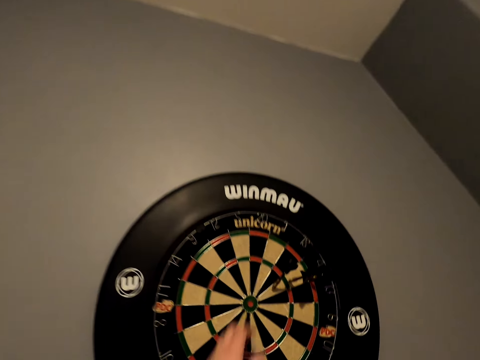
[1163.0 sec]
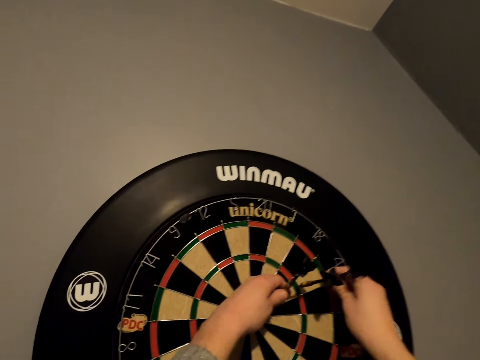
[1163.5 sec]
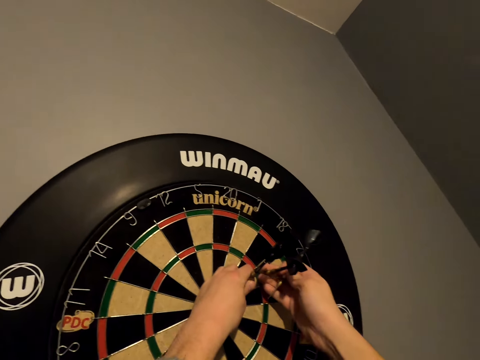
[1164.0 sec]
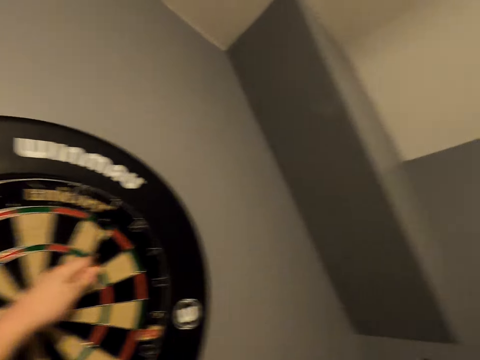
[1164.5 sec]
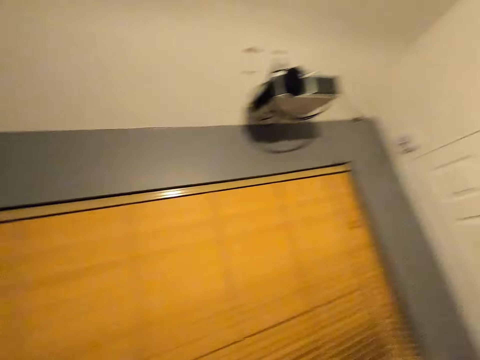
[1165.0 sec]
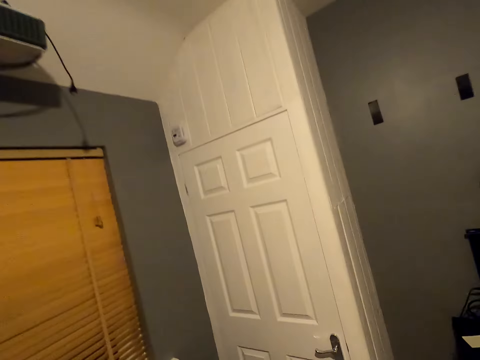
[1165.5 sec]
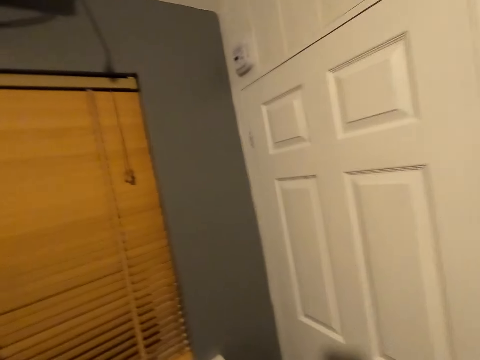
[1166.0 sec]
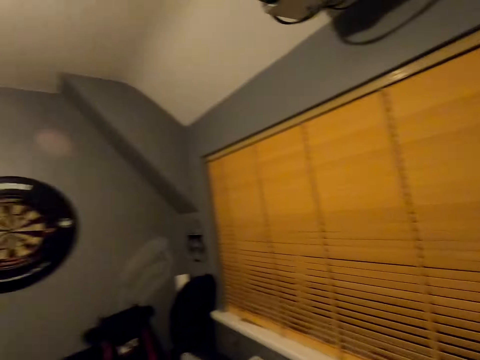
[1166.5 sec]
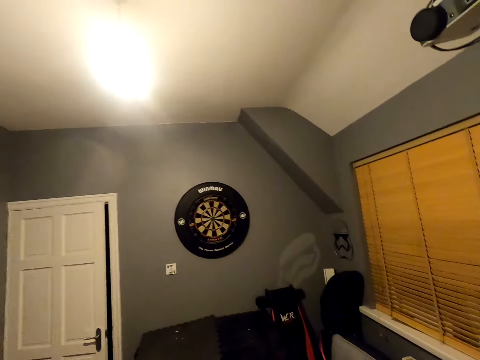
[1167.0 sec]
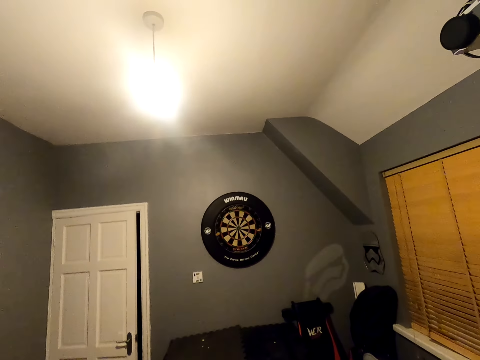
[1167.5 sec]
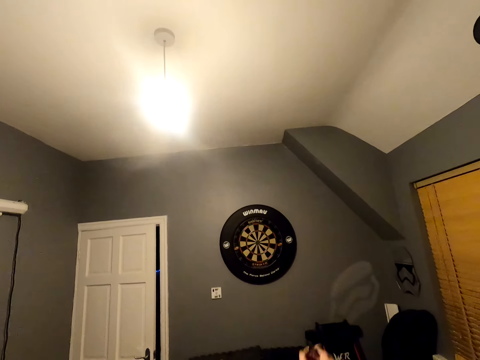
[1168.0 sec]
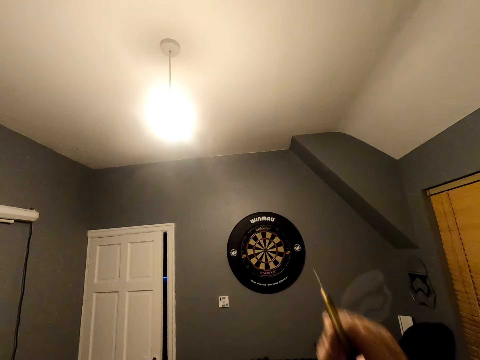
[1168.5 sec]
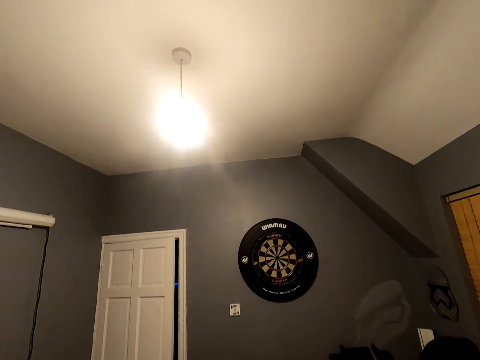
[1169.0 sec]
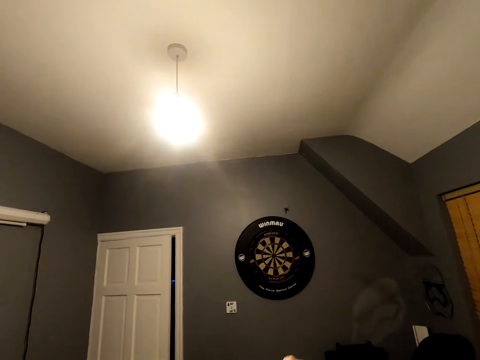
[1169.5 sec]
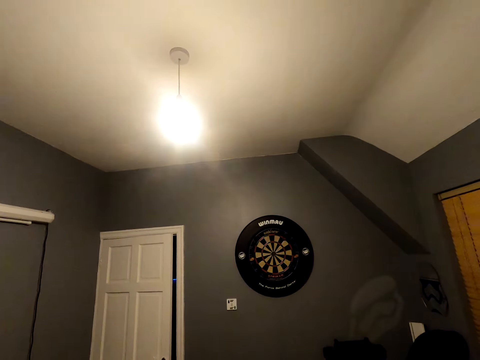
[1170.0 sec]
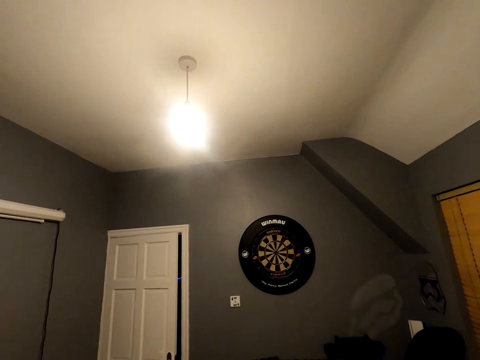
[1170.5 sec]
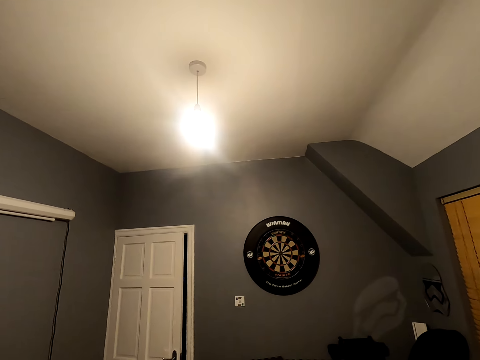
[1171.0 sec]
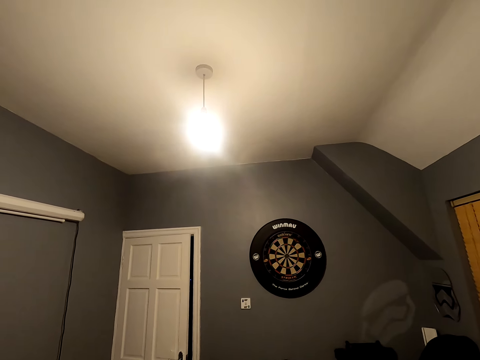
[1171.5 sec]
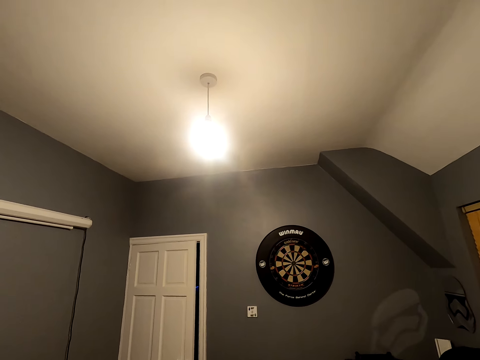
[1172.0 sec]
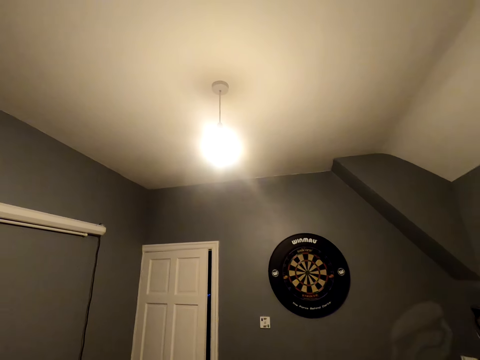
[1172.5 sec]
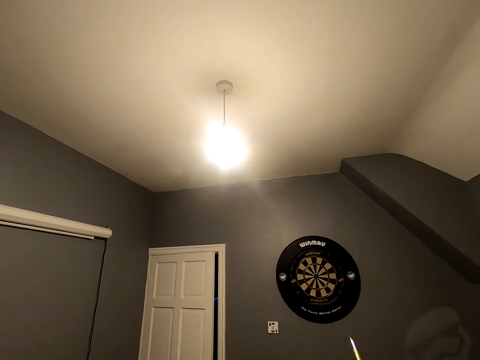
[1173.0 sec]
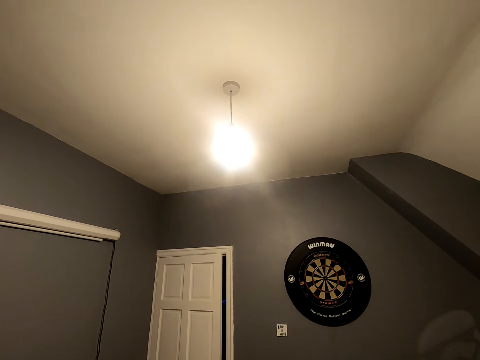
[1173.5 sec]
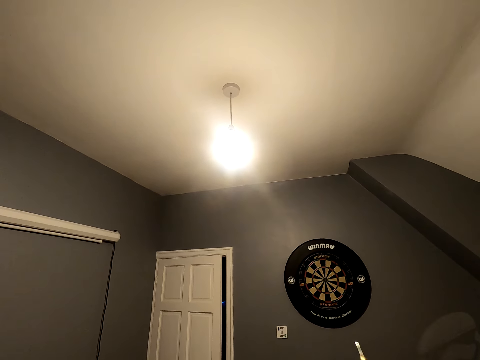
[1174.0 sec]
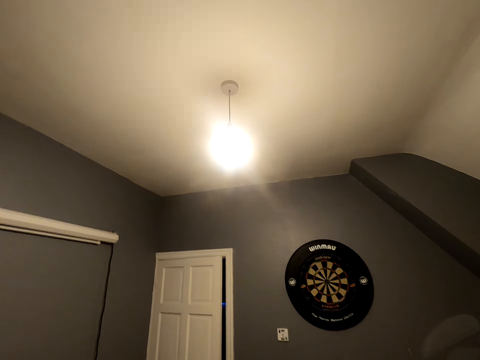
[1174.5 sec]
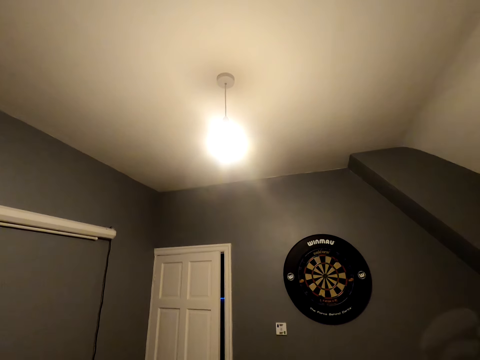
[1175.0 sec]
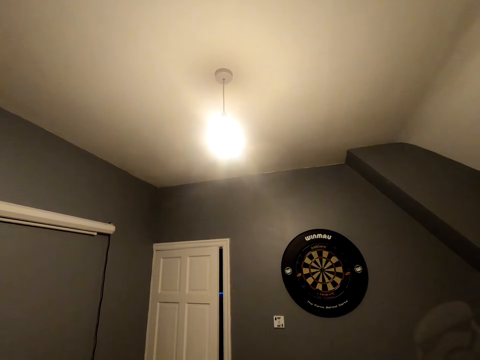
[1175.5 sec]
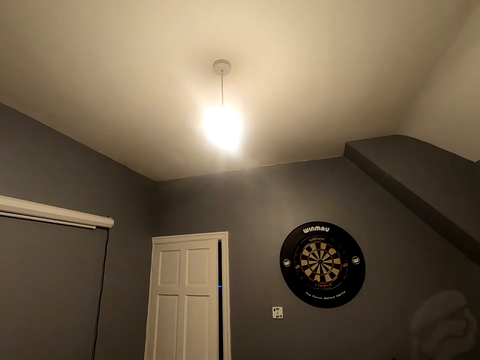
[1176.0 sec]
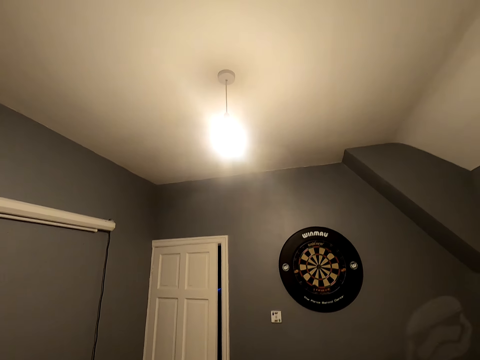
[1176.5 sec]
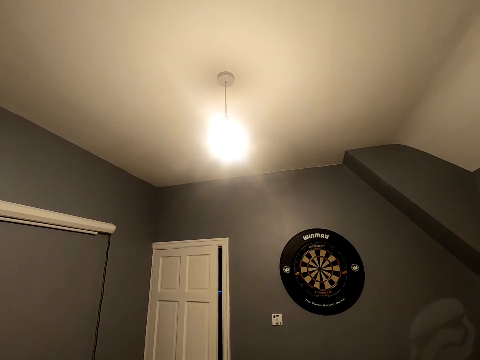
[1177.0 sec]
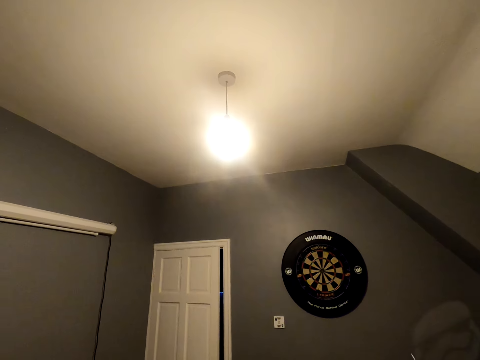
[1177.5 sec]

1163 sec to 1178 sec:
The camera wearer picks up the soft tip darts. They walk in the room and turn around. They look at the wheel, shake the arrow and throw the soft tip darts. They shake the arrow and throw the arrow.

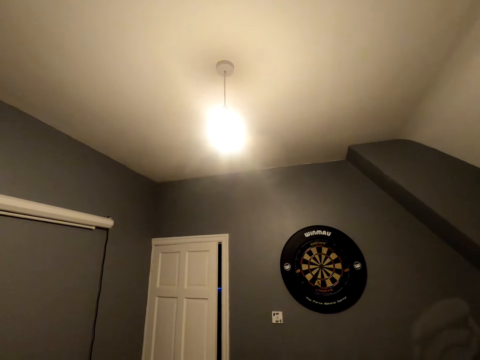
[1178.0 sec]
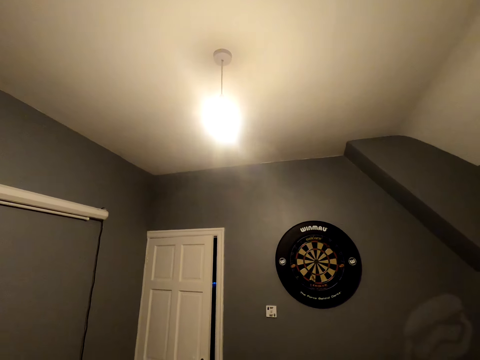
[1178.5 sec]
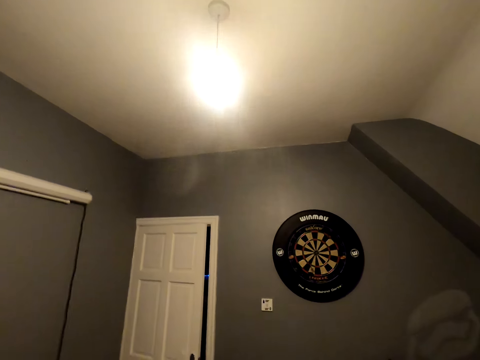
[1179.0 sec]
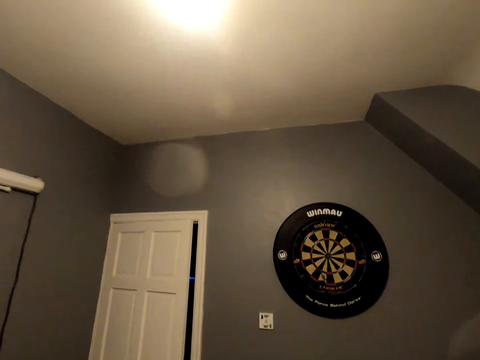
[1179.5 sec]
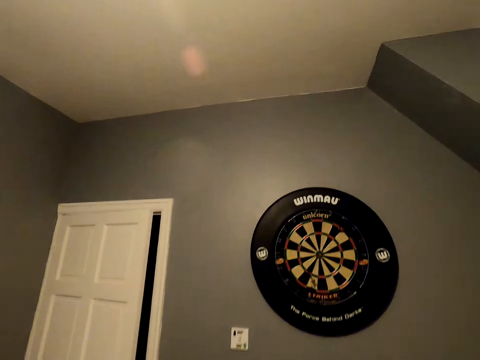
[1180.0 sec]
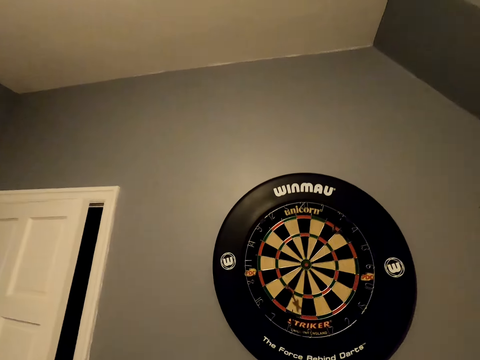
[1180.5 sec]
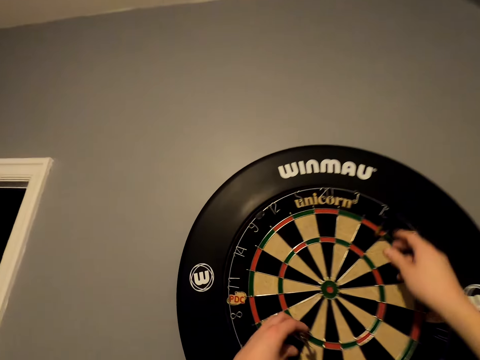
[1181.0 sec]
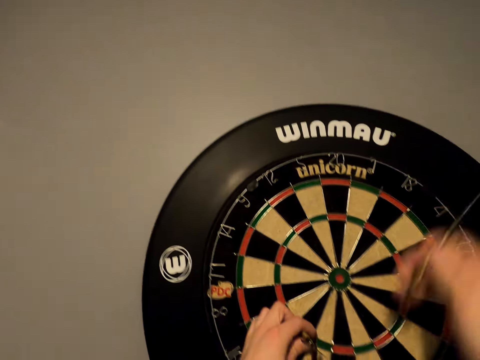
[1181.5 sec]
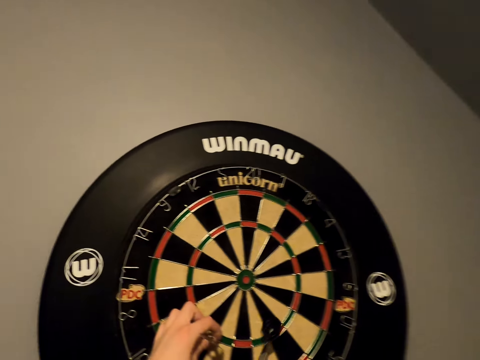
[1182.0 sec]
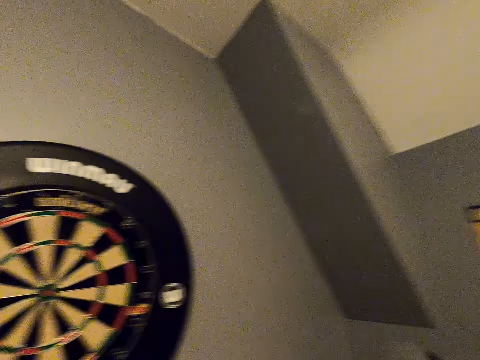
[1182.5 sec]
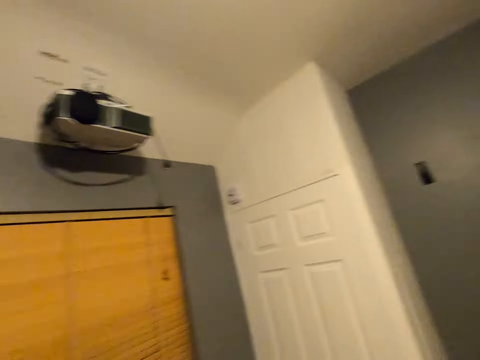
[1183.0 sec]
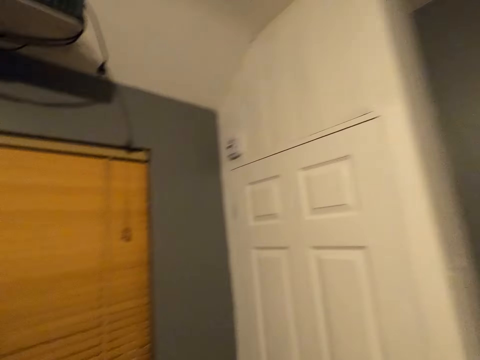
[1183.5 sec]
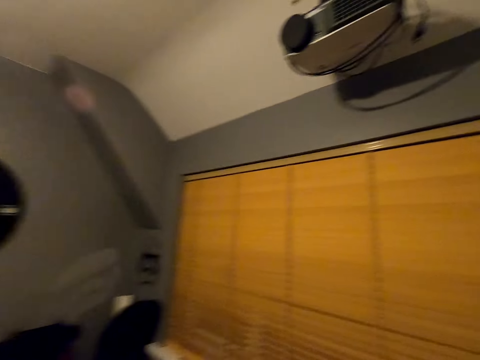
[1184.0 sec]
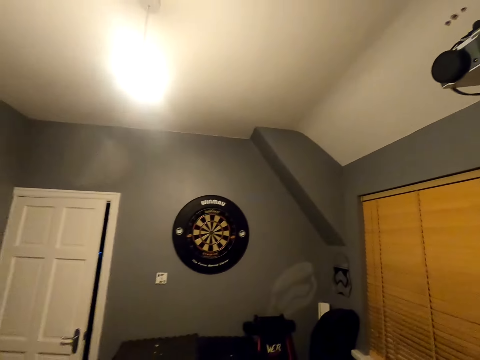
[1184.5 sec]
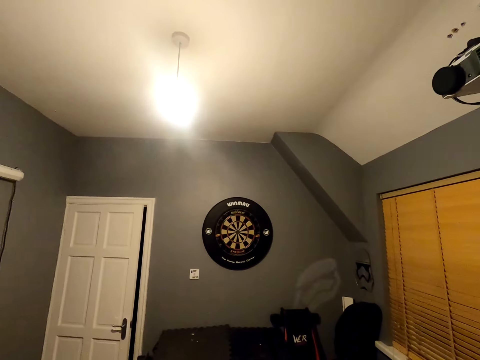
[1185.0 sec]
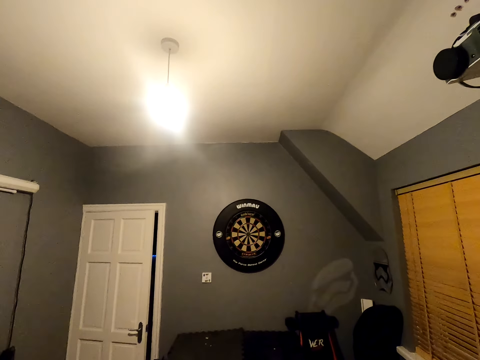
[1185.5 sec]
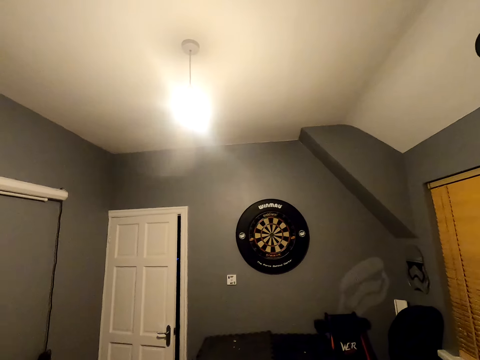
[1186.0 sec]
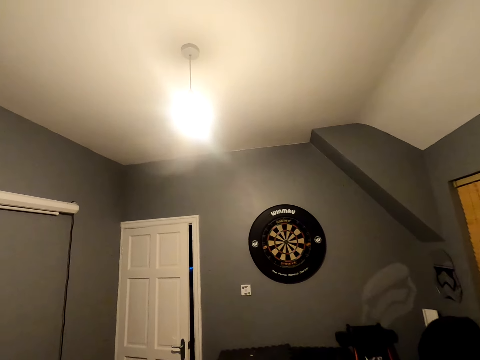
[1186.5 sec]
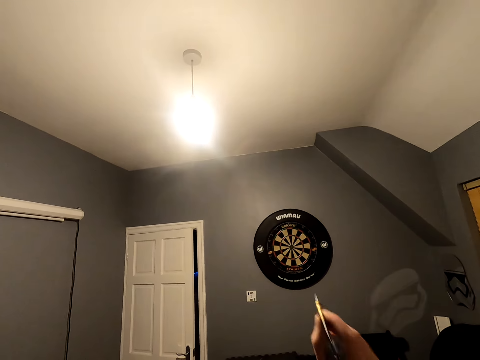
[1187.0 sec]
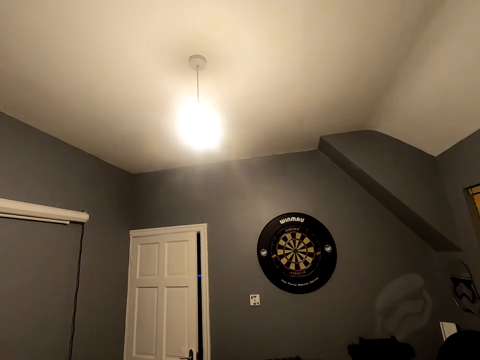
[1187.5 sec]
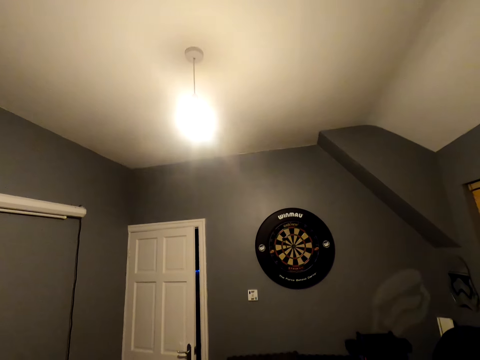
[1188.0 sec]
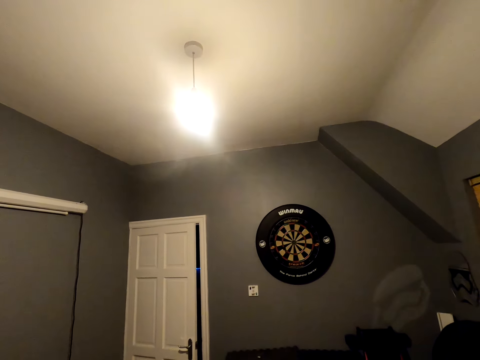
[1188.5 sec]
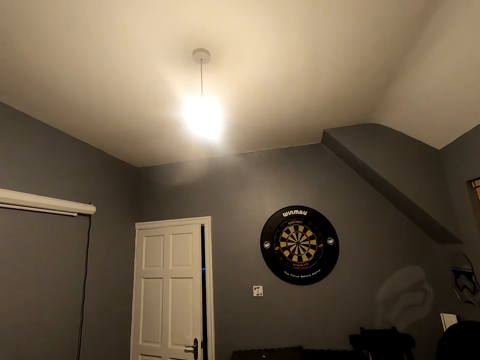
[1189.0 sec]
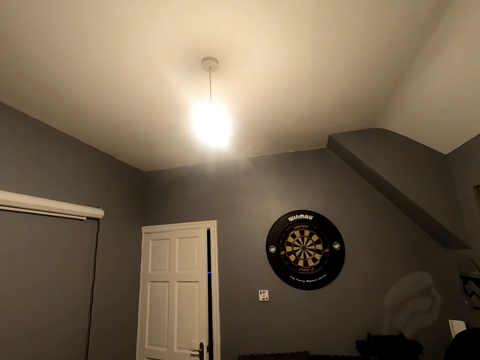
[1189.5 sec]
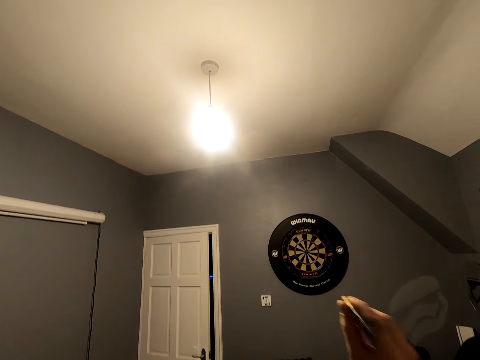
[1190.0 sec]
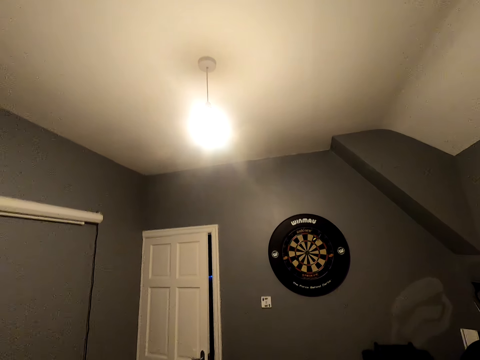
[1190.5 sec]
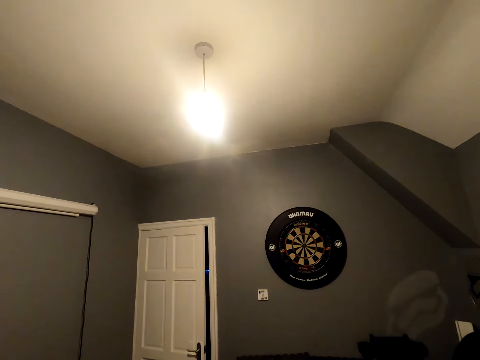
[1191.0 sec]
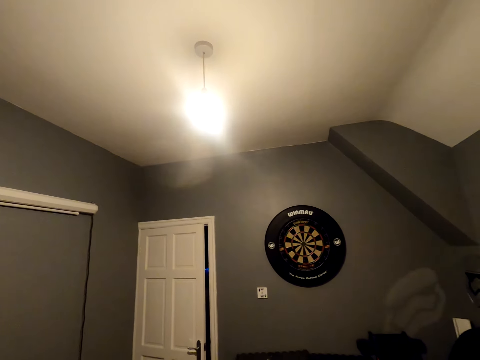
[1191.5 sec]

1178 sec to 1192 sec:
The camera wearer moves close to the wheel. They walk towards the dart. They pick up the soft tip darts. They turn around and walk in the room. They shake the arrow and throw the soft tip darts.
